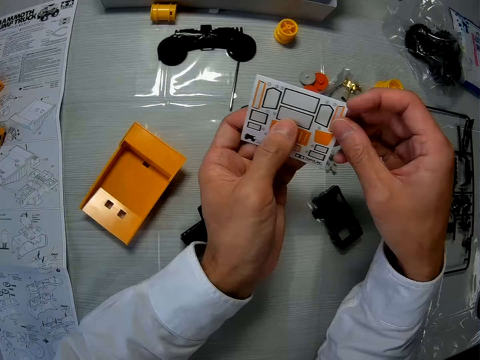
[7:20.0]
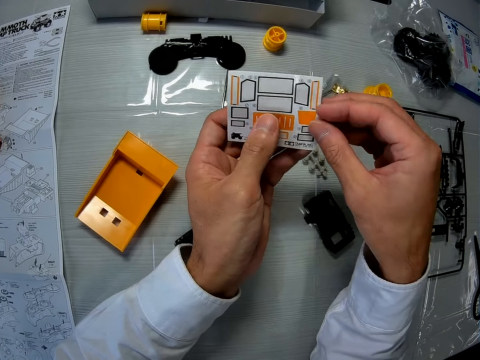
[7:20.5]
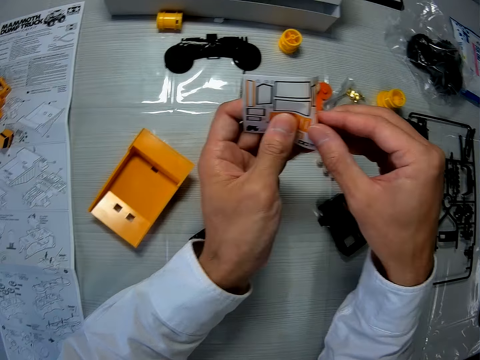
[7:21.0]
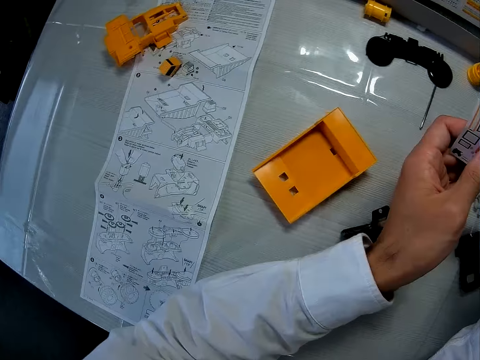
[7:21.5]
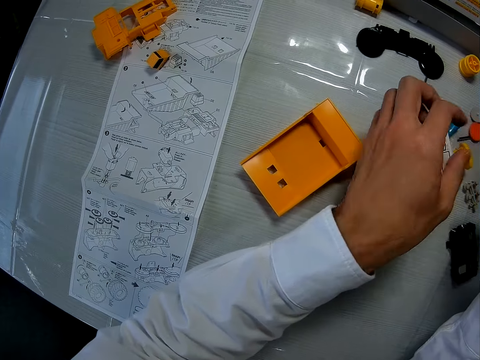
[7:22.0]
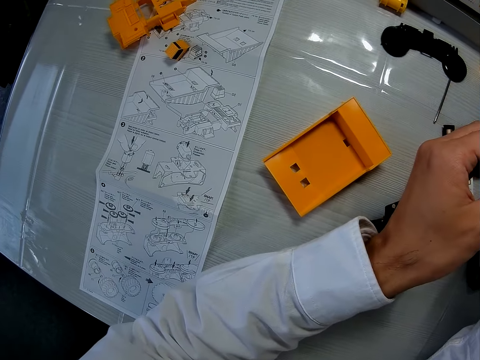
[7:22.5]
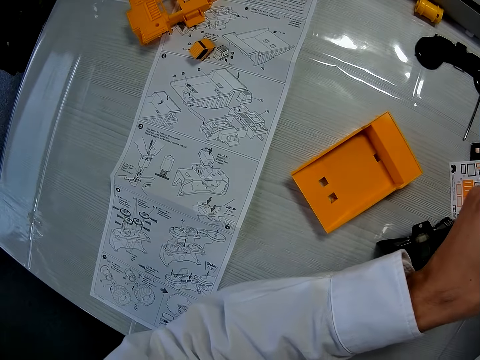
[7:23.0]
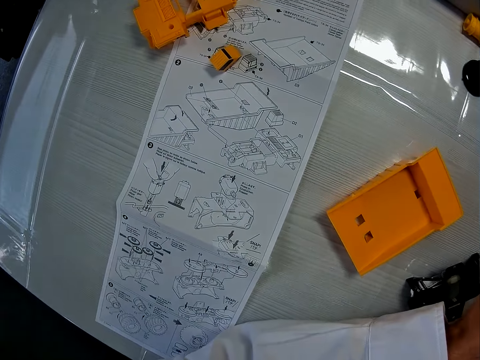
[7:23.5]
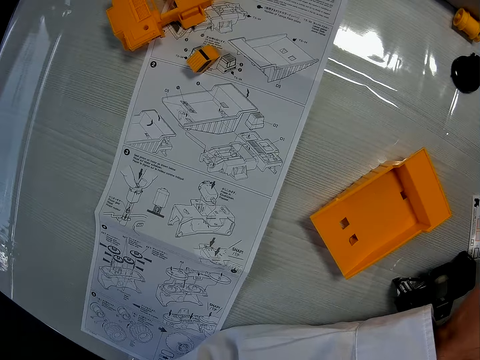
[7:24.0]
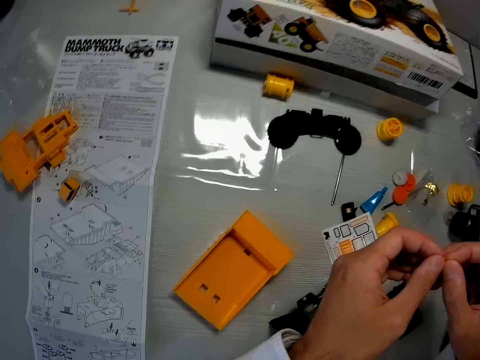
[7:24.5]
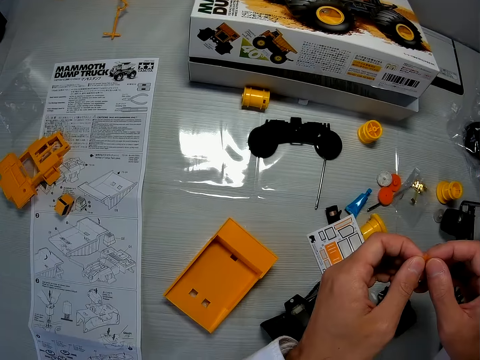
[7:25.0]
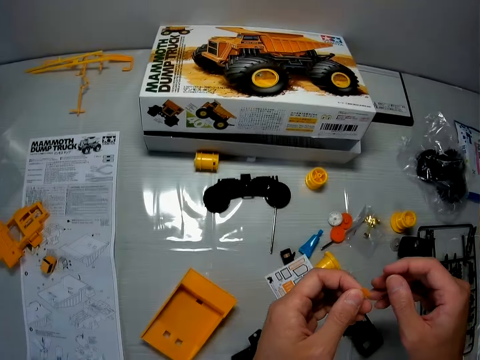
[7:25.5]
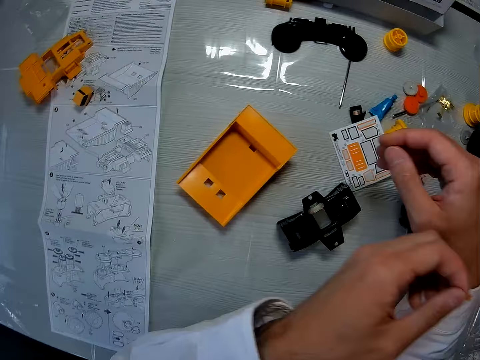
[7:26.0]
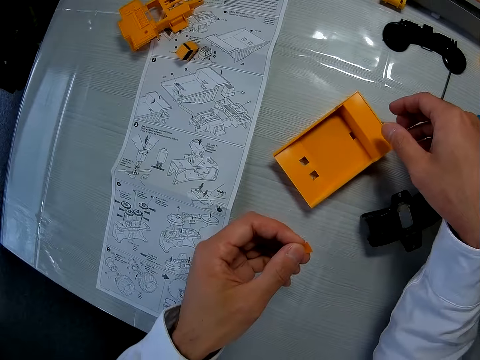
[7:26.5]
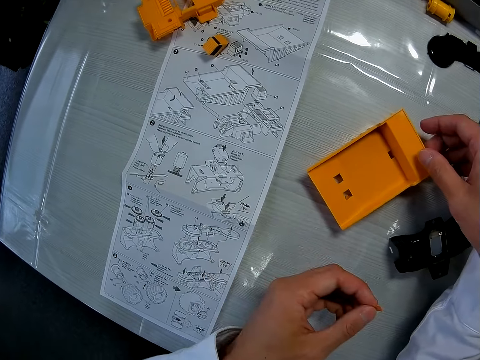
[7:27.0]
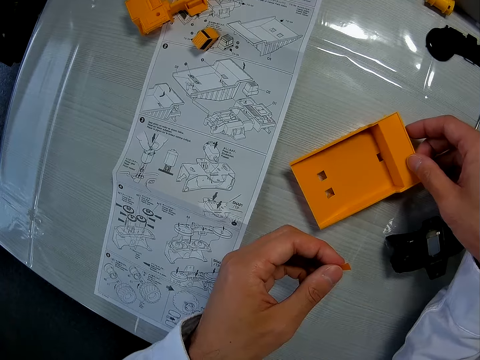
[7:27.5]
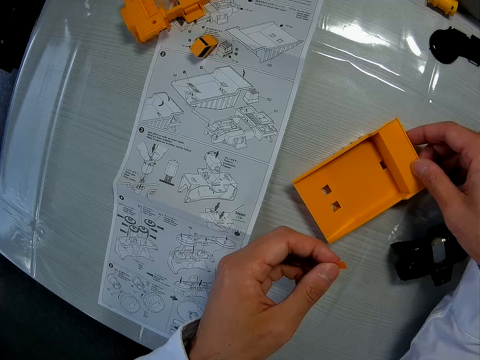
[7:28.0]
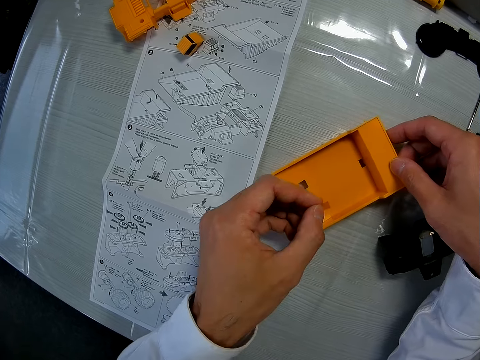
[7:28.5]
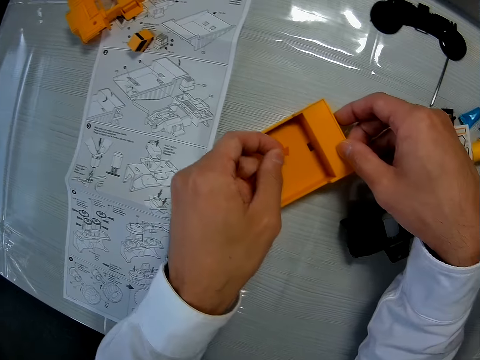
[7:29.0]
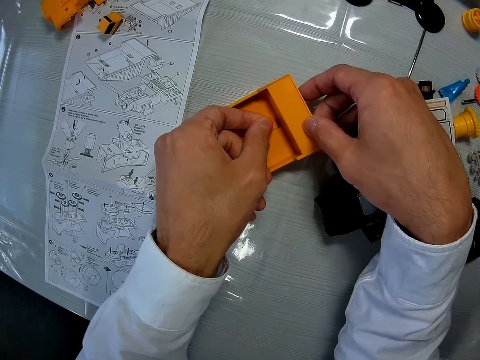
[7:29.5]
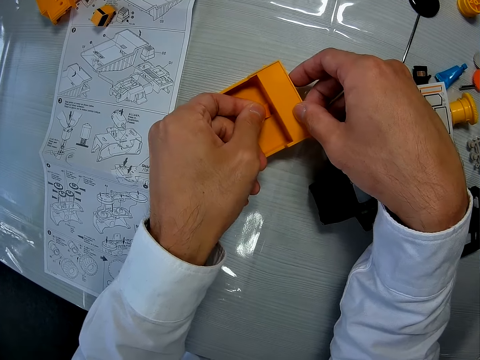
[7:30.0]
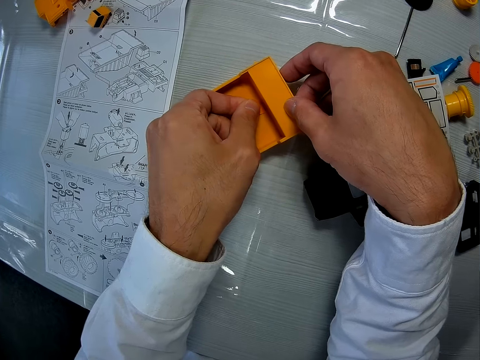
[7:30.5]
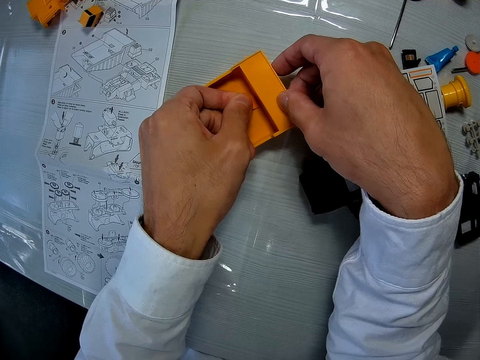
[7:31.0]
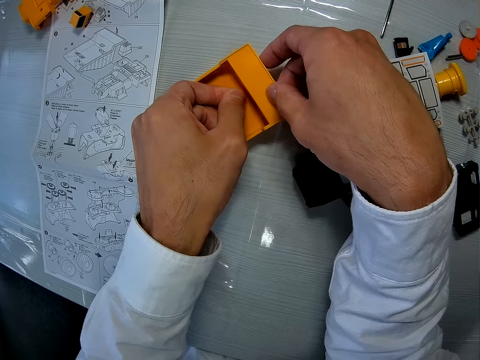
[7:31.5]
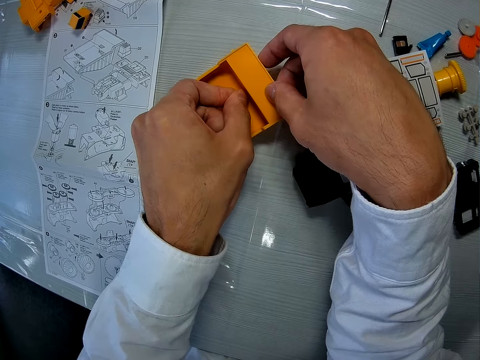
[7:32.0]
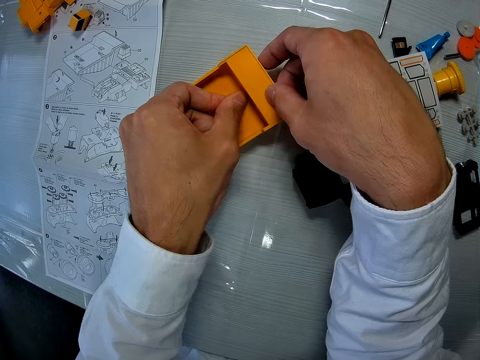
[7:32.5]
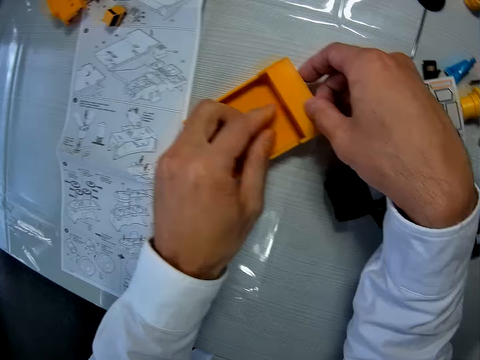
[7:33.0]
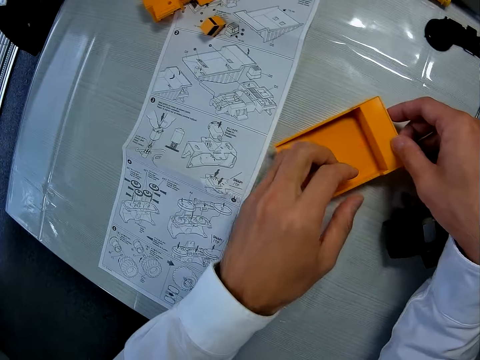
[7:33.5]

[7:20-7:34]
The camera wearer holds a sticker paper with his hands. He removes a sticker on the paper. He drops the sticker paper. He moves a camera. He holds the sticker with both hands. He moves his hands. He holds a dismantled part of a toy car. He touches the toy car's part on the table. He sticks the sticker on the dismantled part of the toy car. He moves the camera.

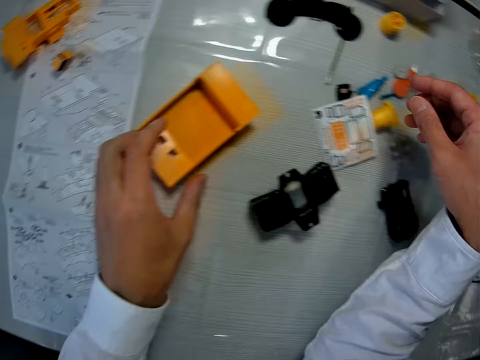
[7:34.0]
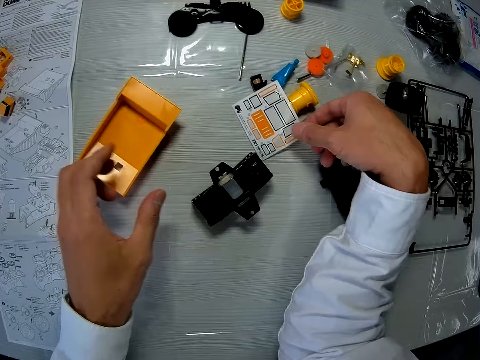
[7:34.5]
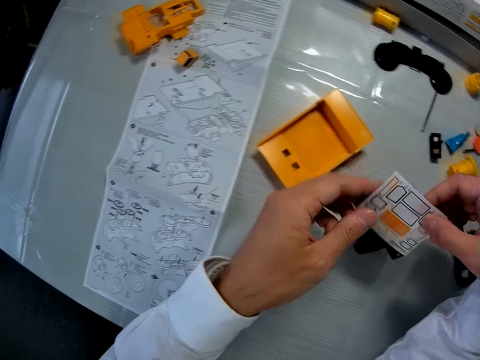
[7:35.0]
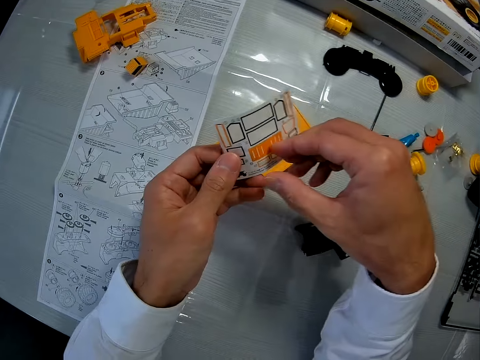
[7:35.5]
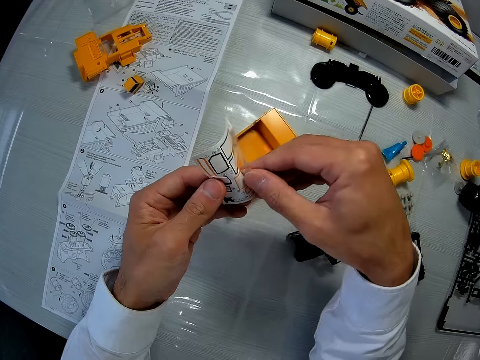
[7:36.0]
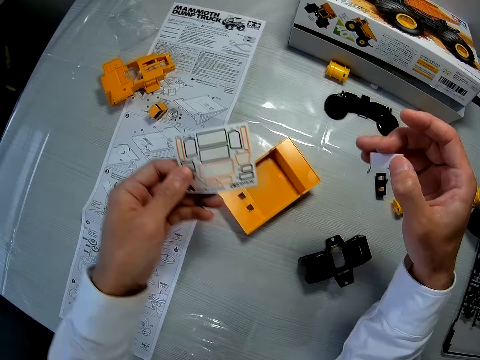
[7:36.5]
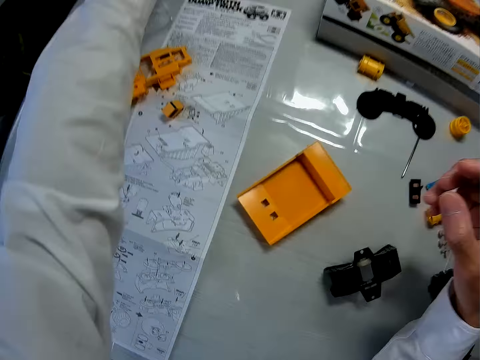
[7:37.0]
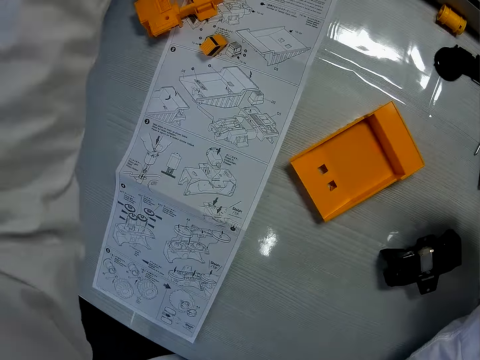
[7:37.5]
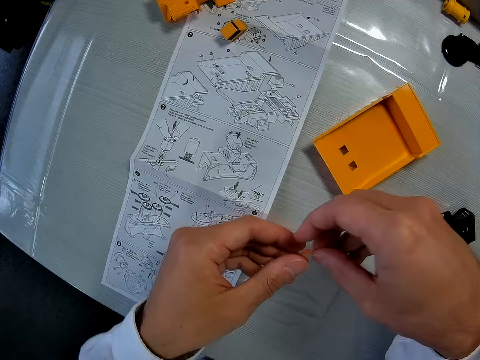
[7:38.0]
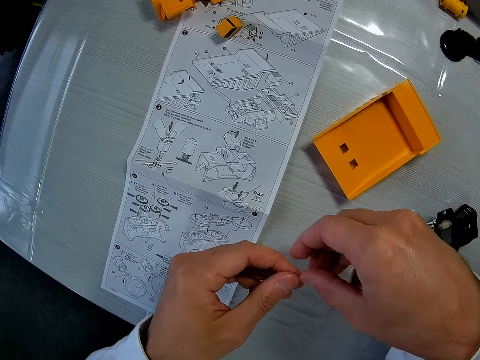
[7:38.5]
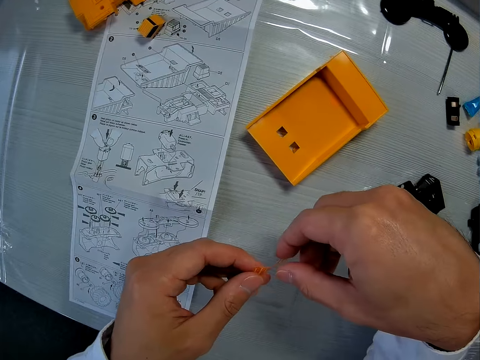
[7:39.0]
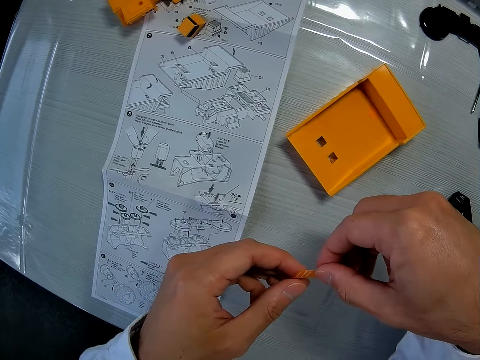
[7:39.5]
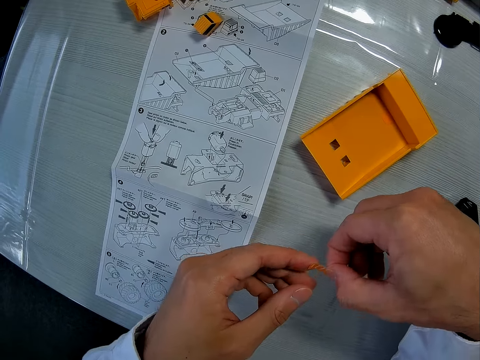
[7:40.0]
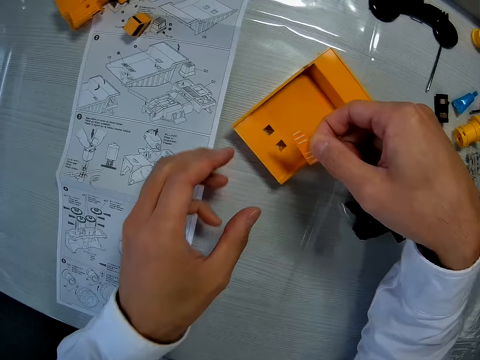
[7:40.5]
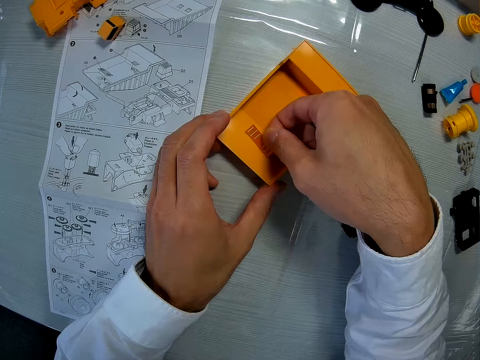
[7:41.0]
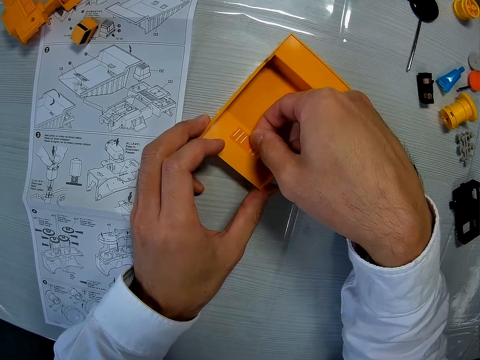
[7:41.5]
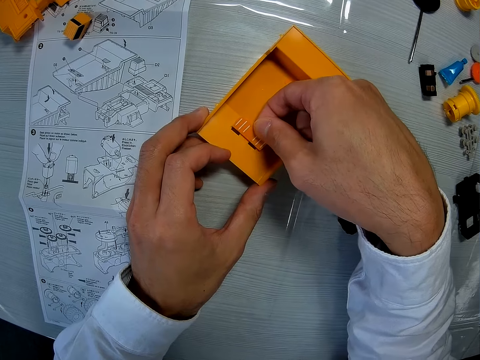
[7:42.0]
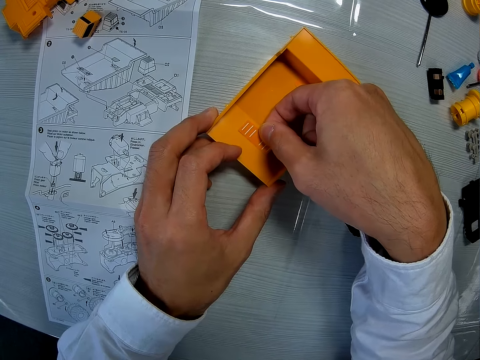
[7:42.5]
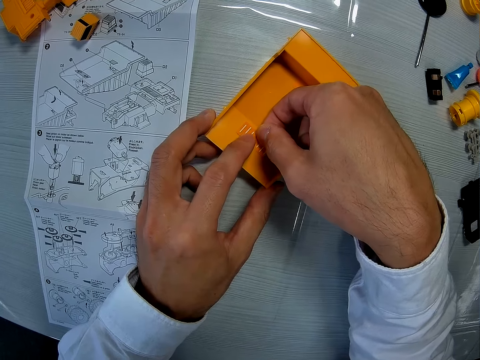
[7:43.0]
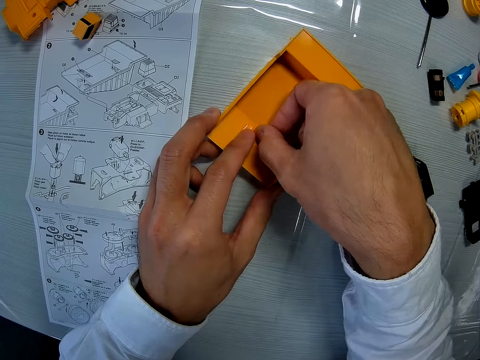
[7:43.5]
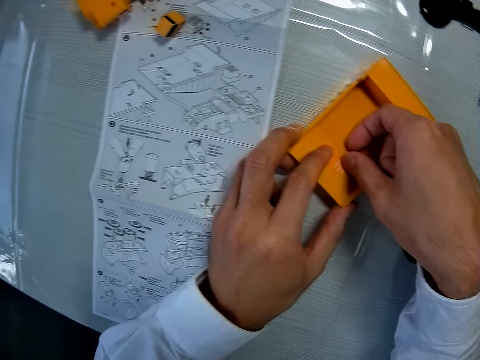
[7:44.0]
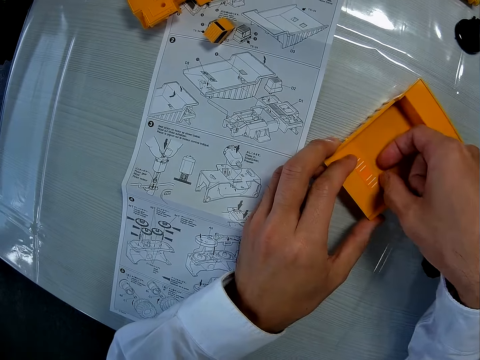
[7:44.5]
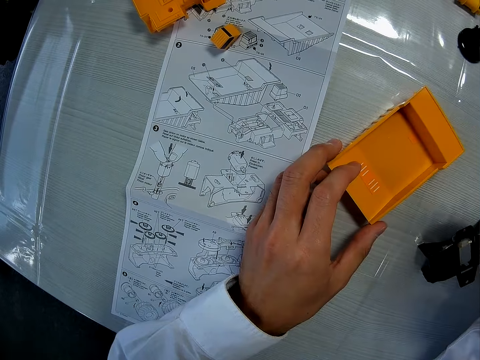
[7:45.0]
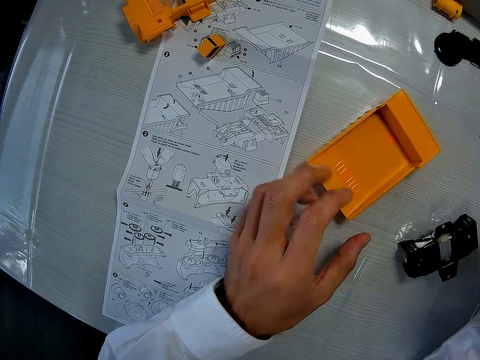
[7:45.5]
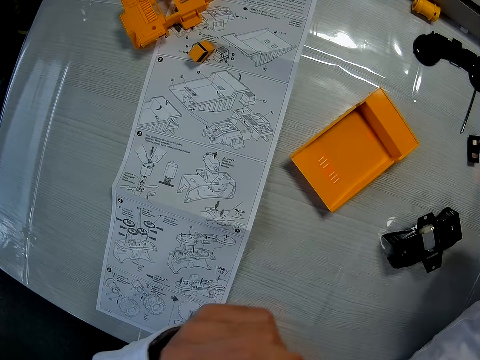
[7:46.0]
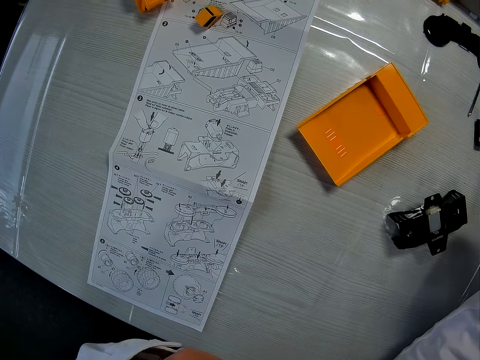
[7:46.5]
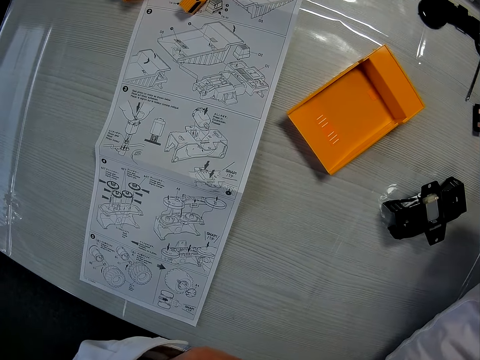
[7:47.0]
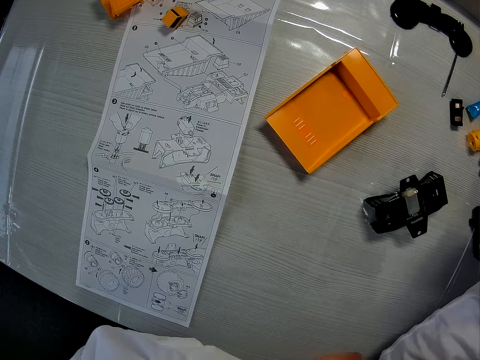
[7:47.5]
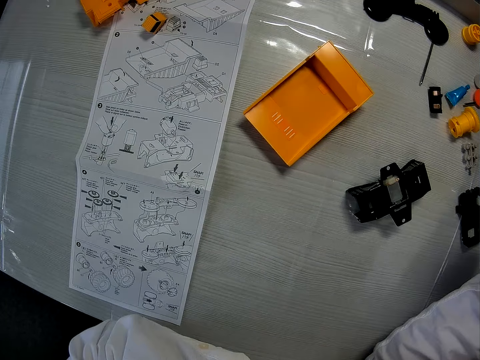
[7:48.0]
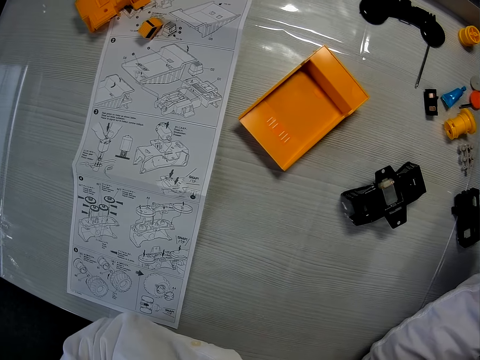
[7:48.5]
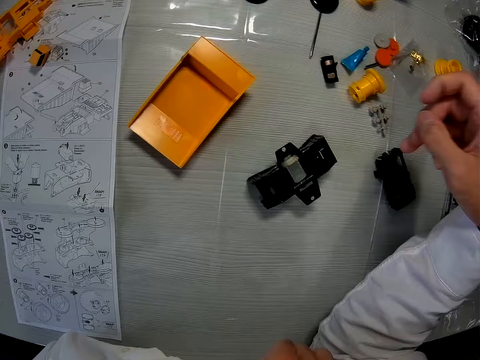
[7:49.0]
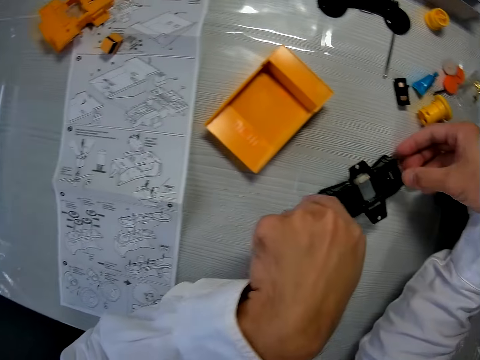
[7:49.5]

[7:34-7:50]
The camera wearer moves a dismantled part of a toy car. He picks up the sticker paper on the table with his right hand. He switches the paper to his left hand and holds the sticker paper with his left hand. He folds the sticker paper. He removes a sticker on the paper. He places the sticker paper on the table. He holds the sticker. He sticks the sticker on the dismantled part of the toy car. He moves his hands. He sticks the sticker on the dismantled part of the toy car. He withdraws his hands. He moves a camera. He moves his hands.
